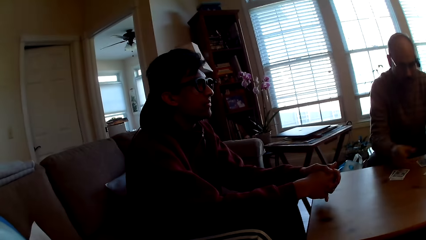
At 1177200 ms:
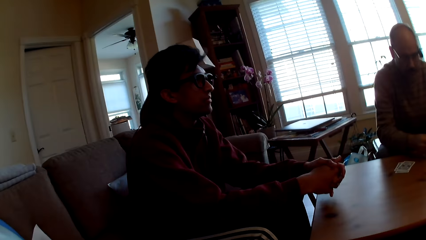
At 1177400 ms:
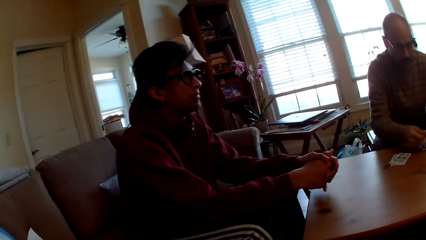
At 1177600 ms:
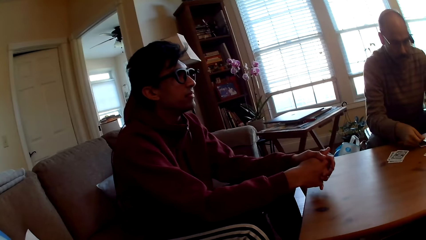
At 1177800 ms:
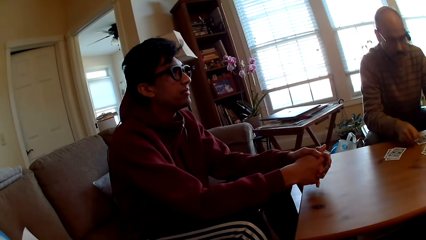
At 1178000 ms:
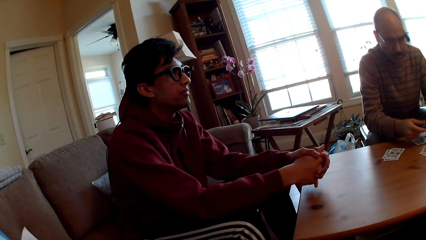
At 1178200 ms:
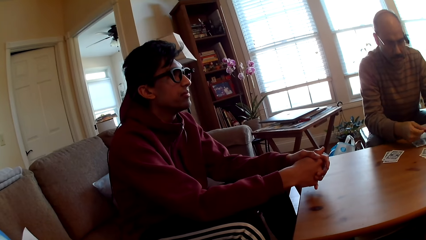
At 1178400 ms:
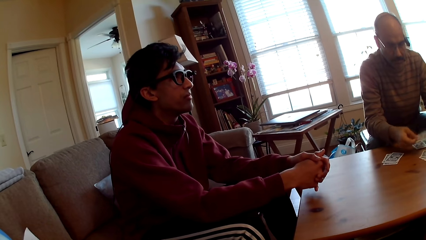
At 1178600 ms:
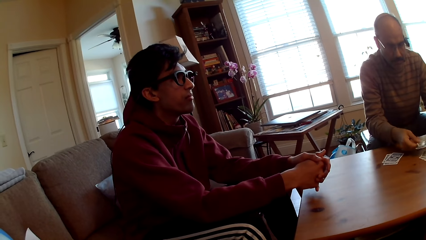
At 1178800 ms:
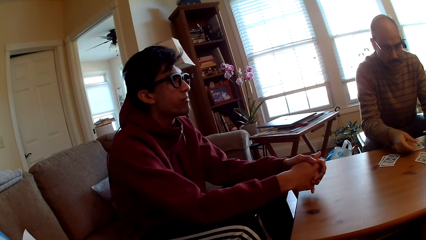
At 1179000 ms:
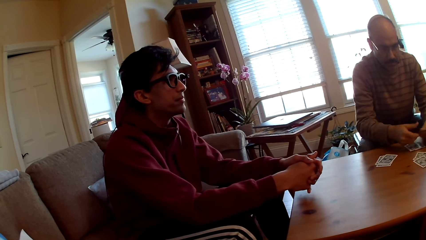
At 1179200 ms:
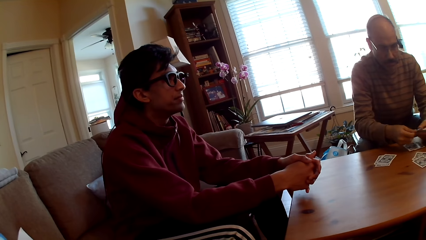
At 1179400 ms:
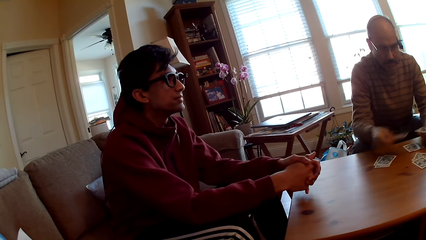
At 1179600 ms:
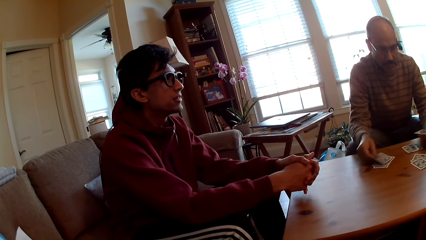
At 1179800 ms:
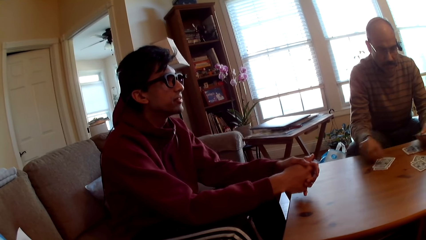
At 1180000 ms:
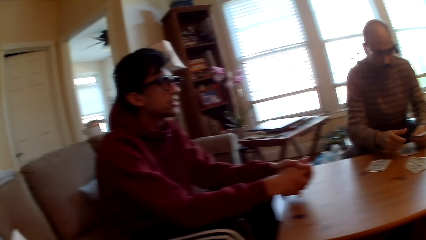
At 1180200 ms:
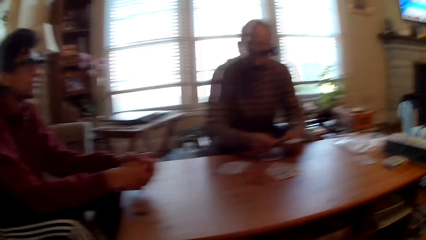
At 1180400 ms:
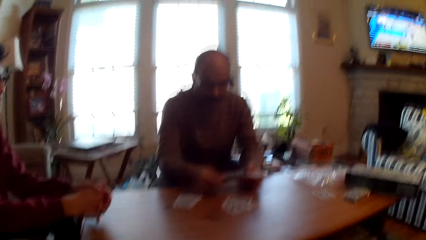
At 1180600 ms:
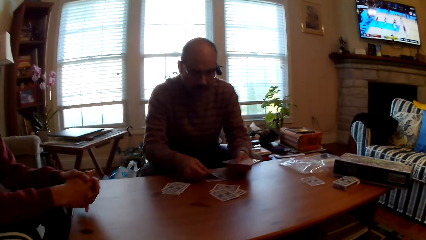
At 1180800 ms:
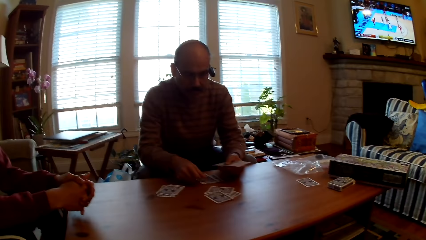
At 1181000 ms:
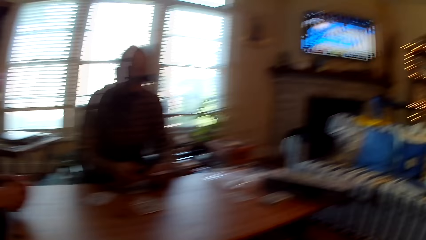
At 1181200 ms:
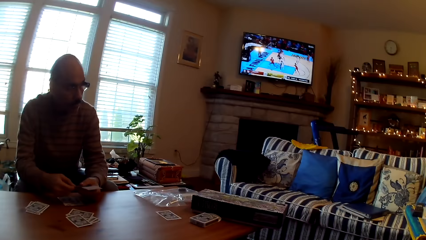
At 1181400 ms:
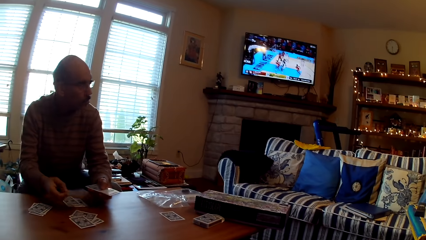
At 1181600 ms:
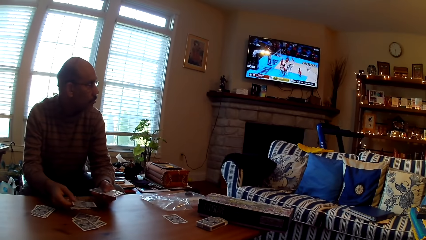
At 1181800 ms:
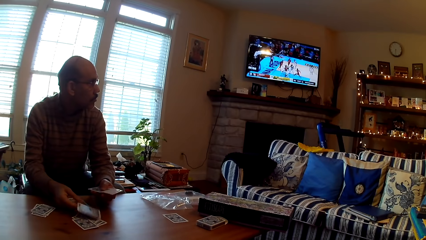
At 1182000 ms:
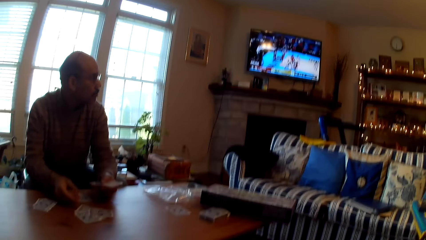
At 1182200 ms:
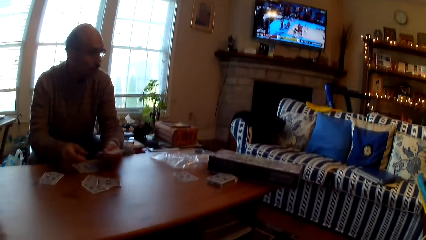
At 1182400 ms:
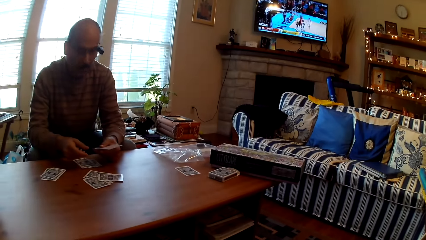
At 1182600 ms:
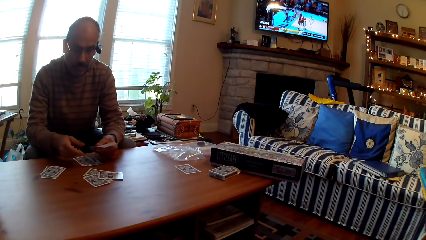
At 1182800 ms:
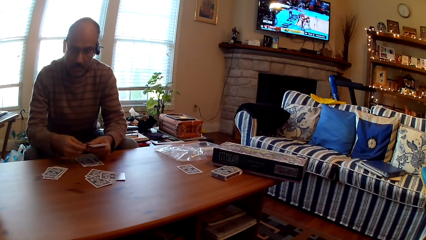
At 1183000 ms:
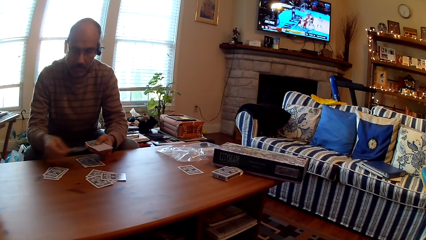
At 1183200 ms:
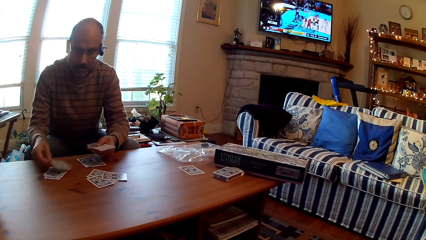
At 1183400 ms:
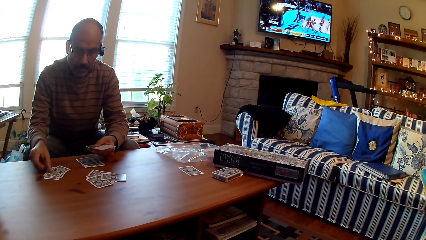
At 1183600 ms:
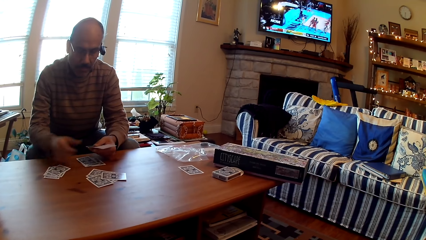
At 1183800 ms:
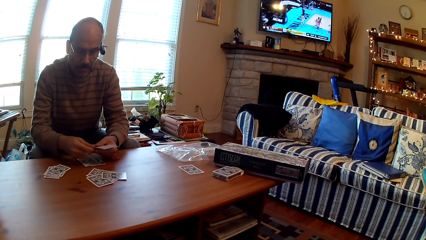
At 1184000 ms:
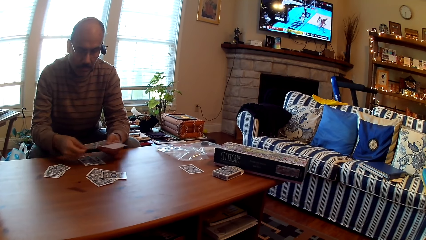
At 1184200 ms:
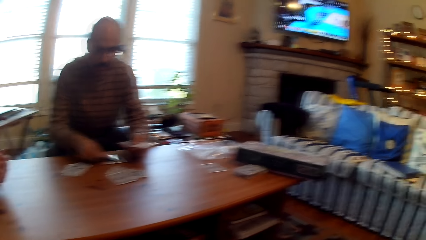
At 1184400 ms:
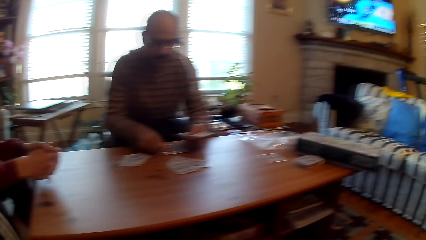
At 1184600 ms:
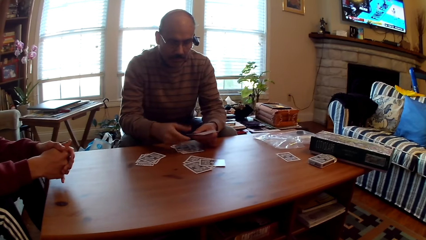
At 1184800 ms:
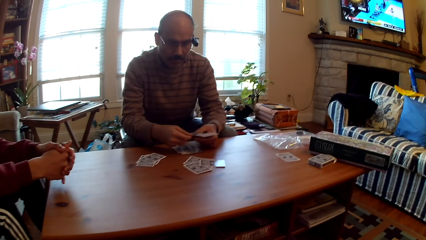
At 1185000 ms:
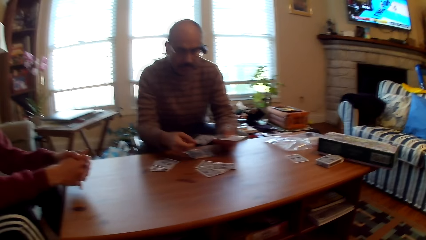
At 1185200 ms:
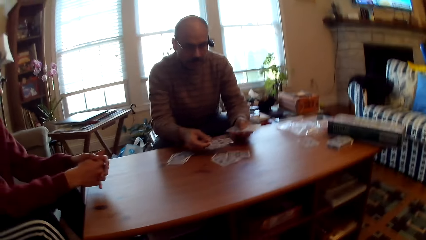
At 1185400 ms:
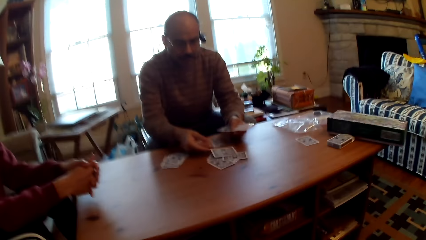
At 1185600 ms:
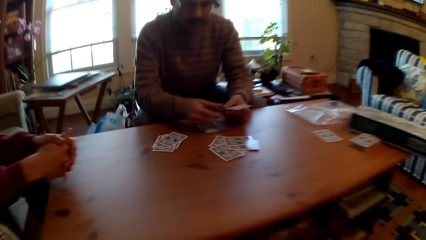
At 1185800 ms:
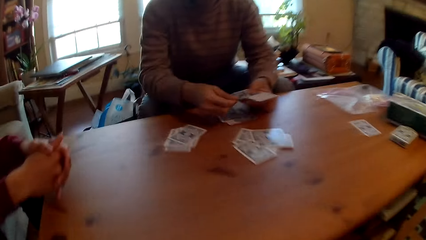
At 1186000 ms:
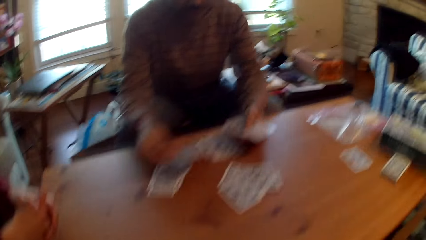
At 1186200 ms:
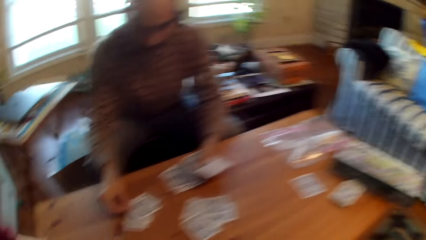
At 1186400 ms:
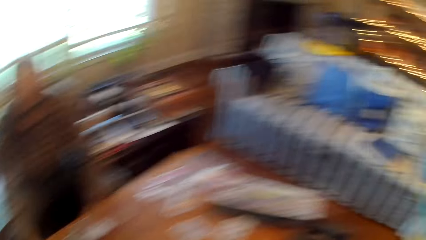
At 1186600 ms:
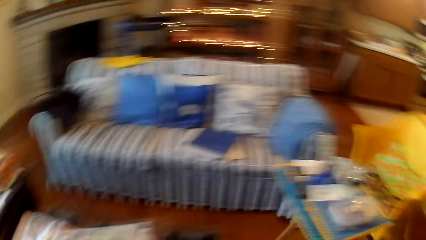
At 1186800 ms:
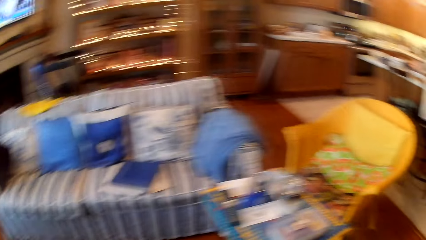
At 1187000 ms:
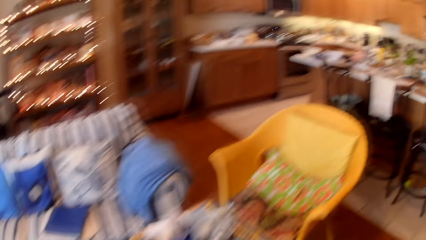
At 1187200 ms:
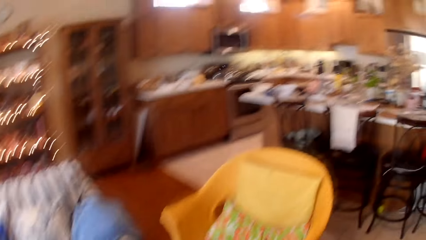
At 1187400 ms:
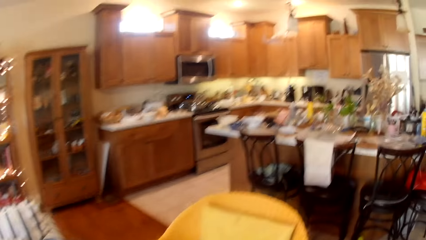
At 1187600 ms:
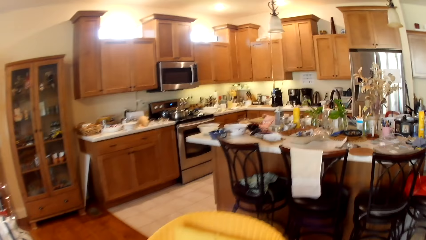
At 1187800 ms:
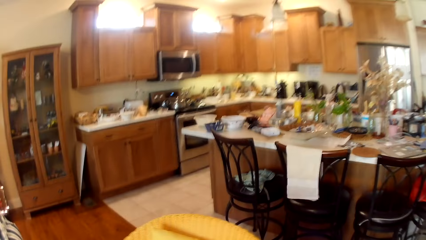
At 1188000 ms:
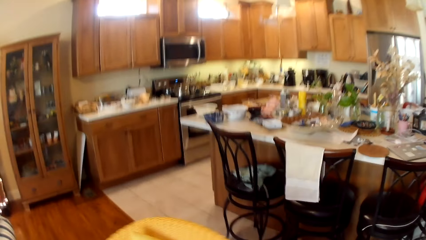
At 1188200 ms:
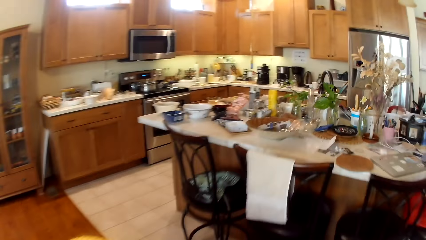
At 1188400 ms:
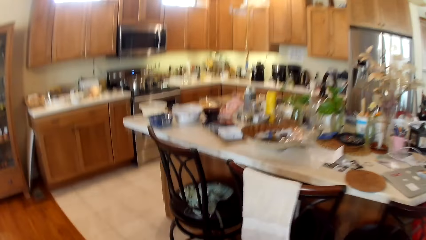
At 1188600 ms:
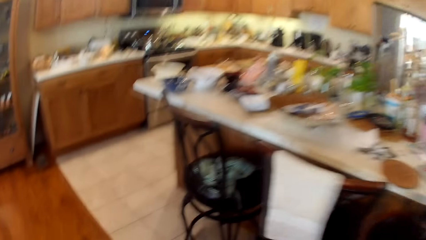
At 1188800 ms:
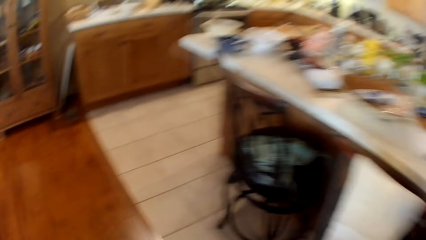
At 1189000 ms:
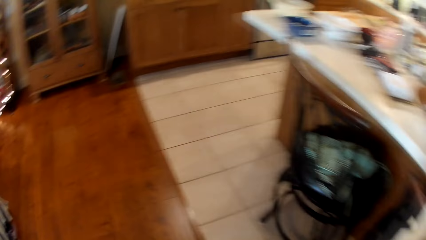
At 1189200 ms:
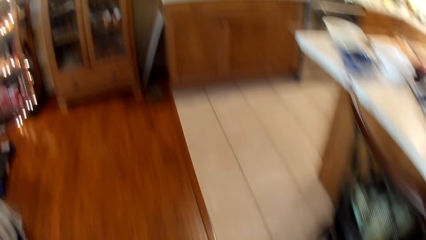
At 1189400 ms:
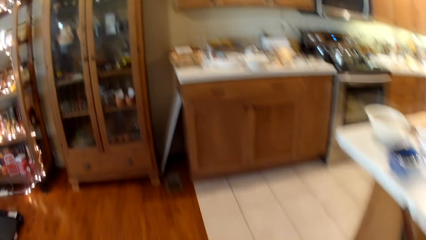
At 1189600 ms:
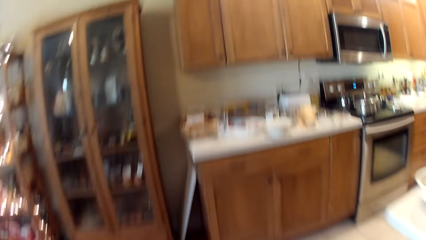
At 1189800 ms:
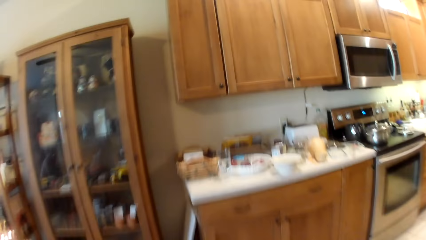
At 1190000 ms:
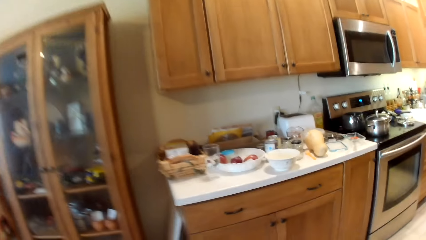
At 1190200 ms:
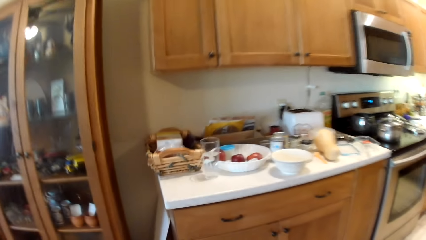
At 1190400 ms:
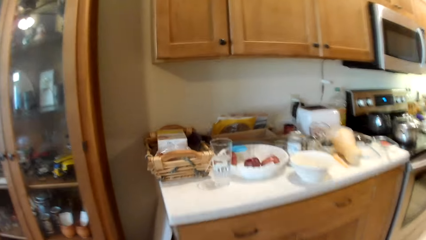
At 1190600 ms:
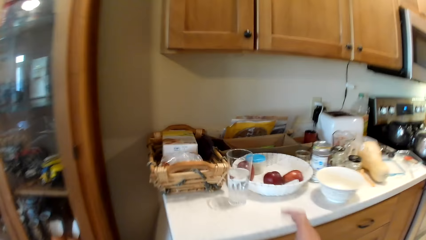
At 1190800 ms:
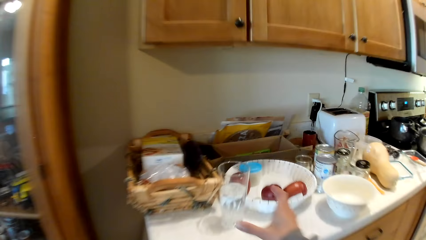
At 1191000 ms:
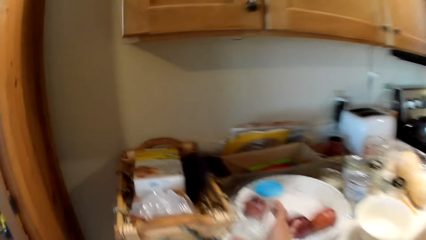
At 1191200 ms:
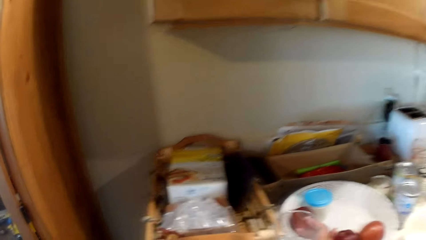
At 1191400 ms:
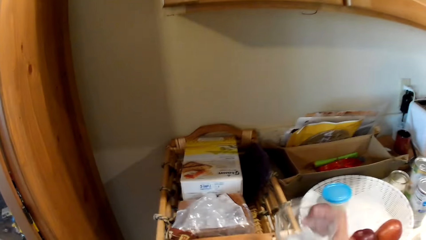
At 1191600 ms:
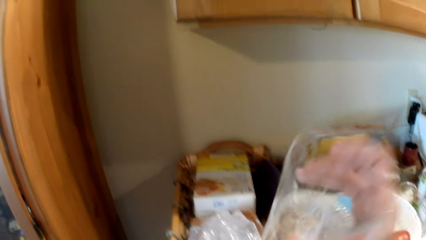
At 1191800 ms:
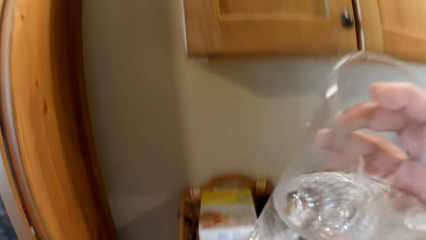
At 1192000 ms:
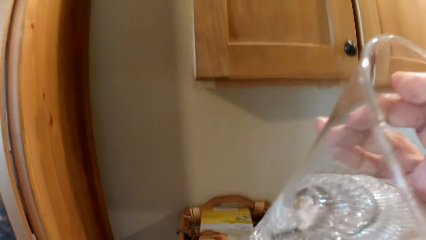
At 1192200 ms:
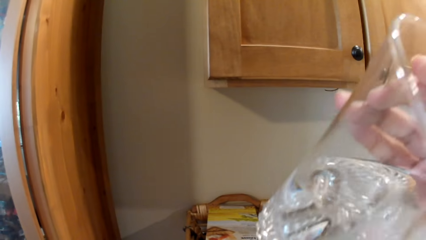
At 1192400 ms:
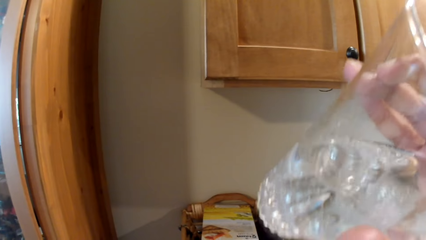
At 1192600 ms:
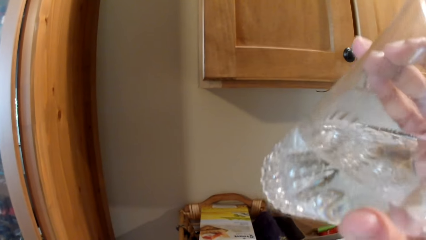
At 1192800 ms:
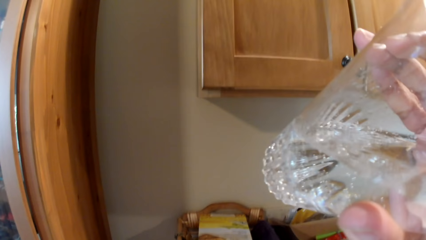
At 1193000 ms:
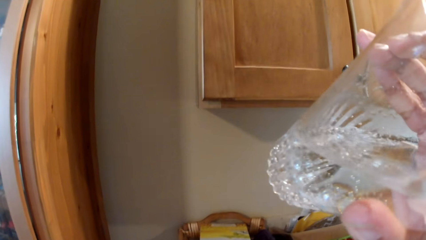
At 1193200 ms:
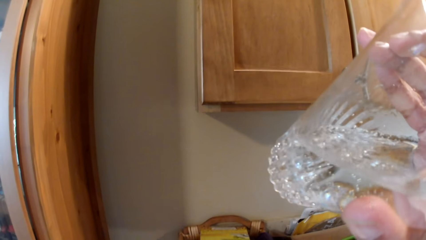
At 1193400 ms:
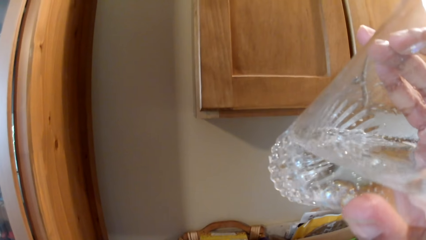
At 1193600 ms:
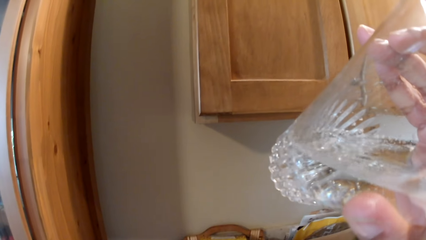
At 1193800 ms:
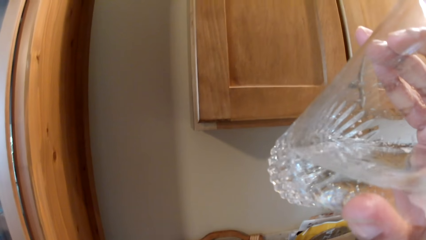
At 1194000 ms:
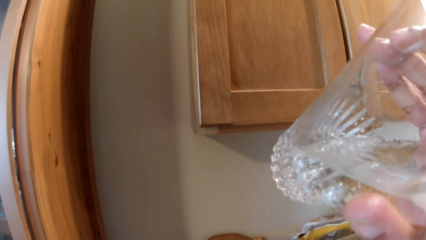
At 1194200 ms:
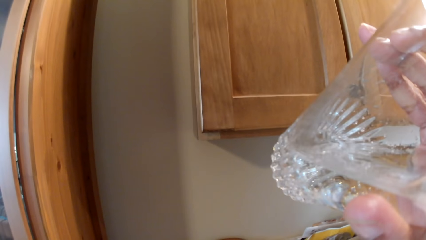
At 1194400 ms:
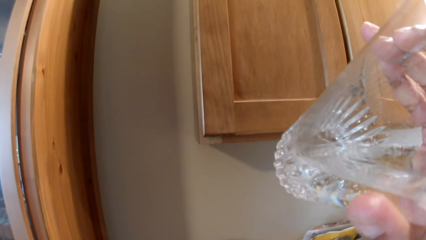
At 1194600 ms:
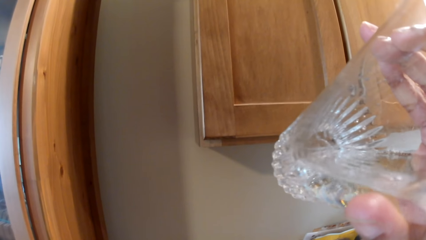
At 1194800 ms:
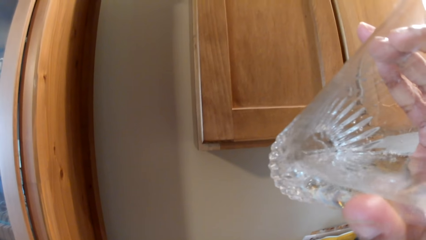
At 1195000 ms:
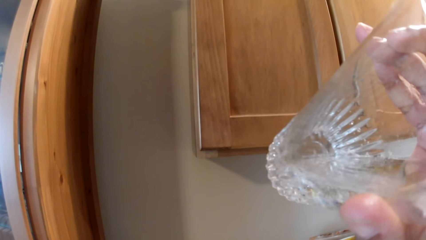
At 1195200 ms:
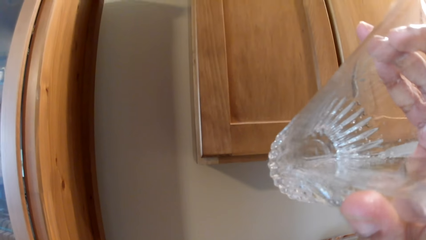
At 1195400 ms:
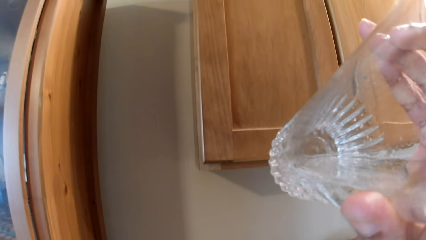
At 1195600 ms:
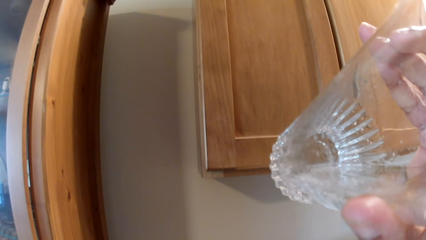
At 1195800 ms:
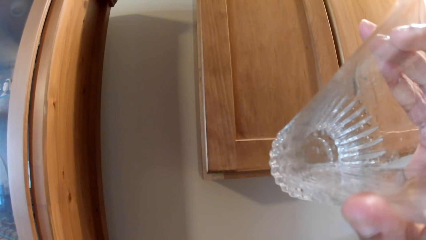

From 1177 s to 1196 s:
The man turns his head and divides the cards. The camera wearer walks in the room. They look around. They pick up a glass of water and drink water.
